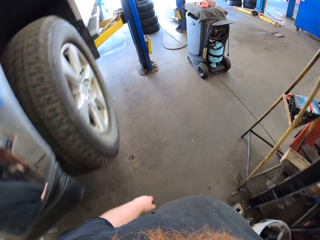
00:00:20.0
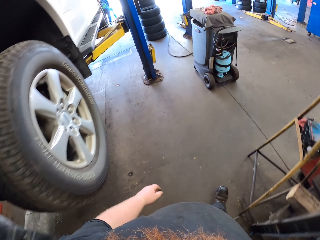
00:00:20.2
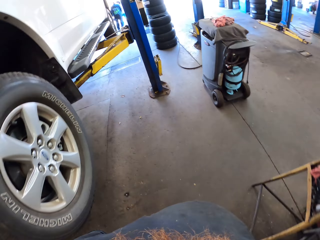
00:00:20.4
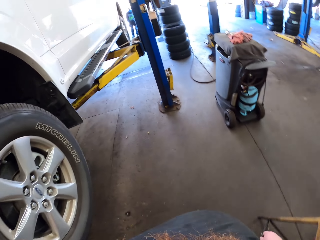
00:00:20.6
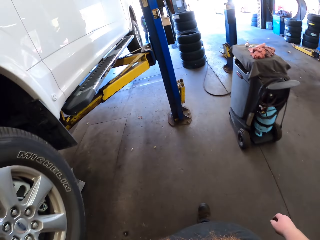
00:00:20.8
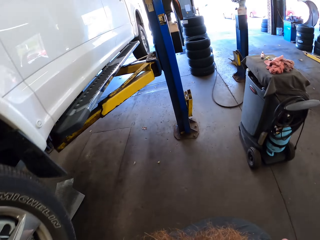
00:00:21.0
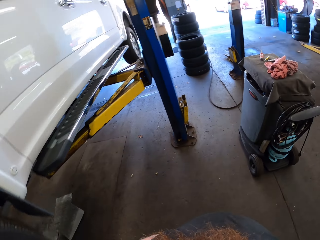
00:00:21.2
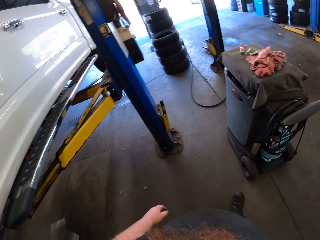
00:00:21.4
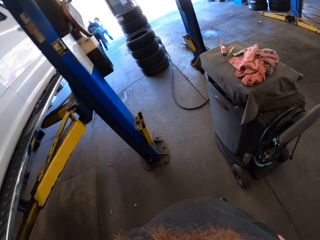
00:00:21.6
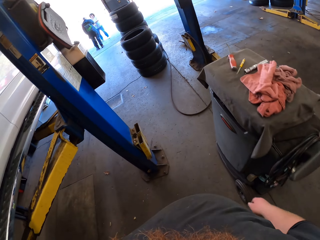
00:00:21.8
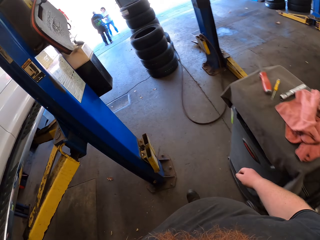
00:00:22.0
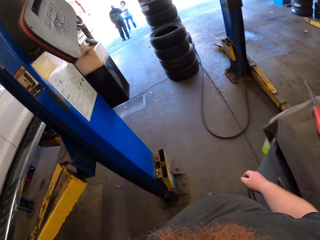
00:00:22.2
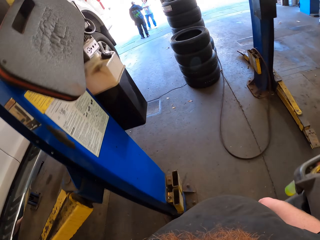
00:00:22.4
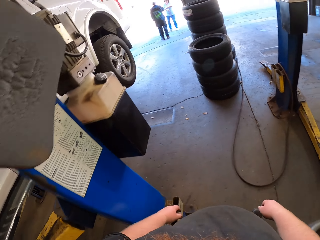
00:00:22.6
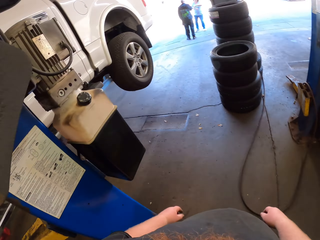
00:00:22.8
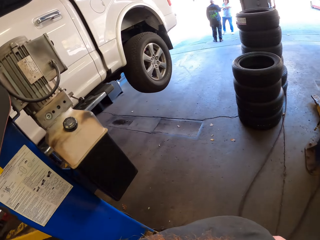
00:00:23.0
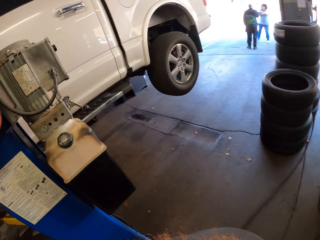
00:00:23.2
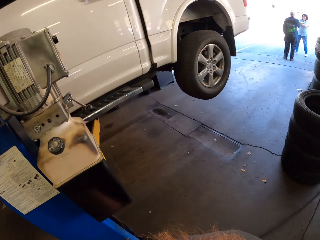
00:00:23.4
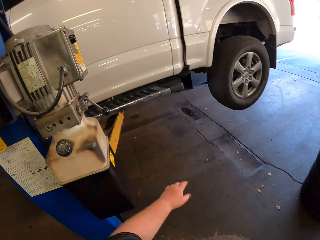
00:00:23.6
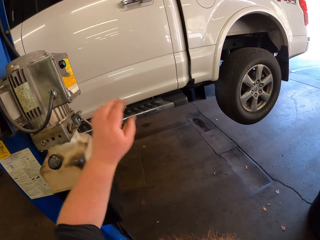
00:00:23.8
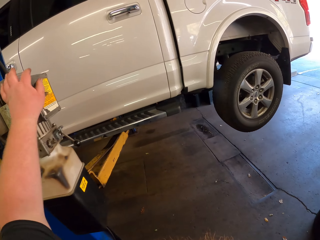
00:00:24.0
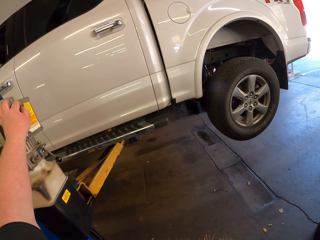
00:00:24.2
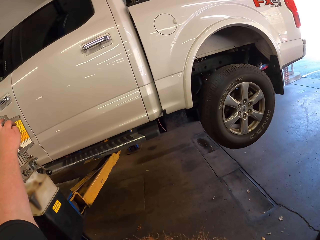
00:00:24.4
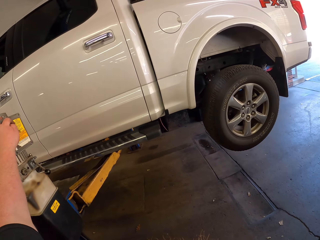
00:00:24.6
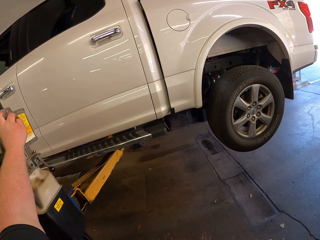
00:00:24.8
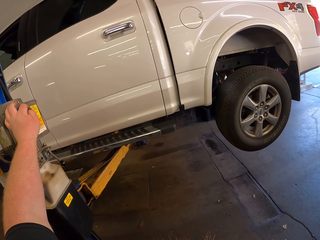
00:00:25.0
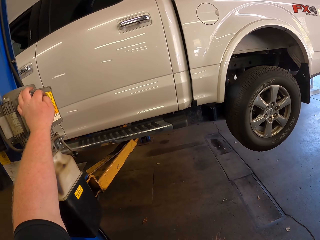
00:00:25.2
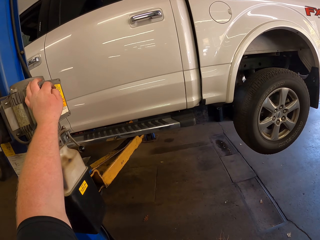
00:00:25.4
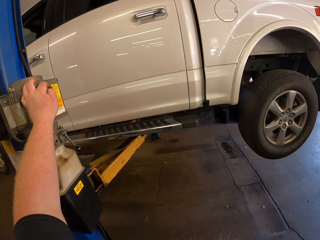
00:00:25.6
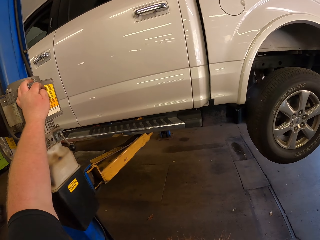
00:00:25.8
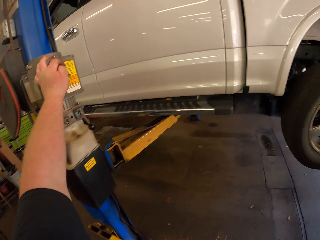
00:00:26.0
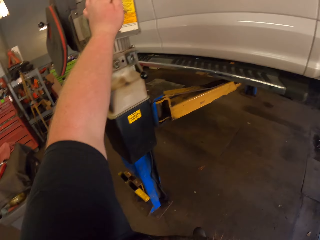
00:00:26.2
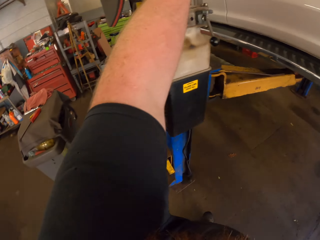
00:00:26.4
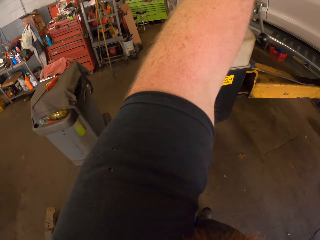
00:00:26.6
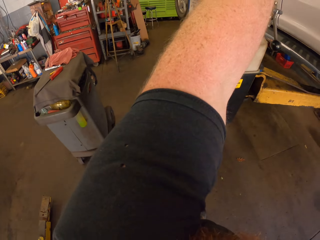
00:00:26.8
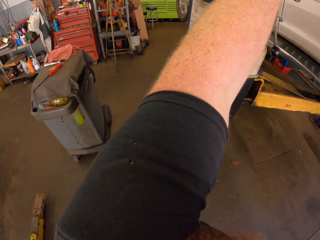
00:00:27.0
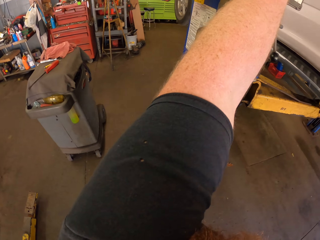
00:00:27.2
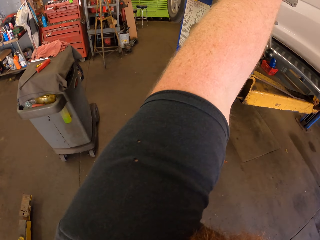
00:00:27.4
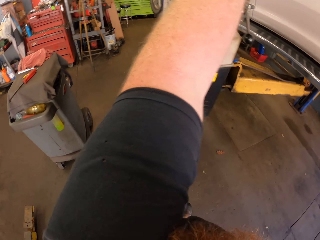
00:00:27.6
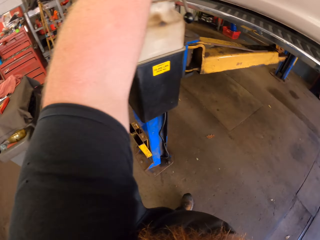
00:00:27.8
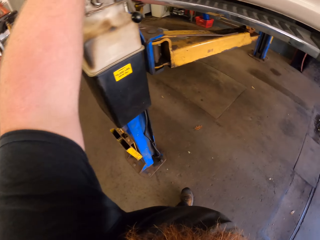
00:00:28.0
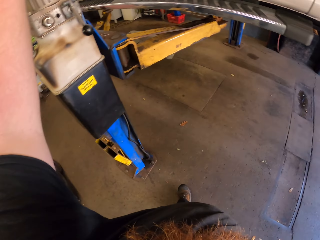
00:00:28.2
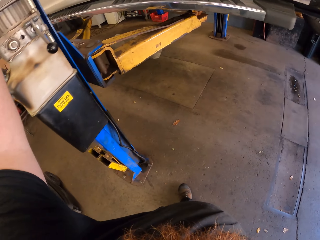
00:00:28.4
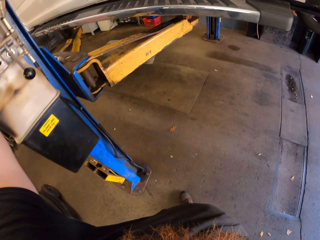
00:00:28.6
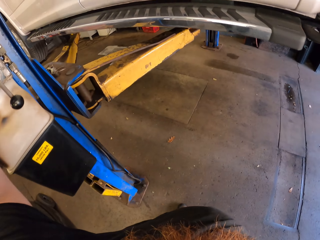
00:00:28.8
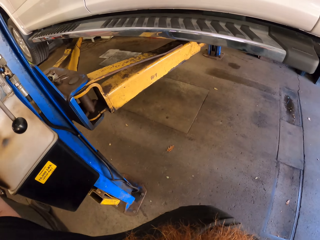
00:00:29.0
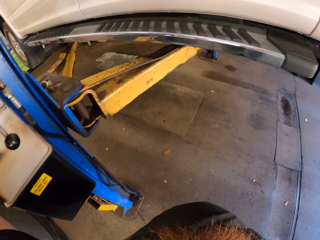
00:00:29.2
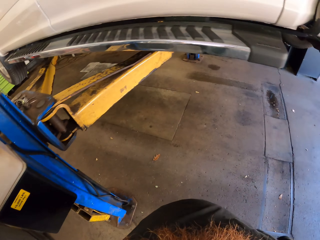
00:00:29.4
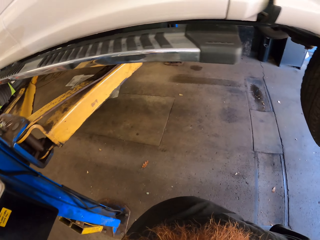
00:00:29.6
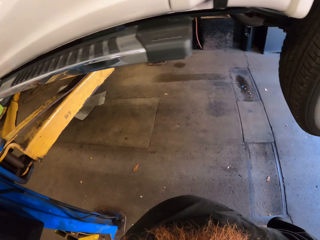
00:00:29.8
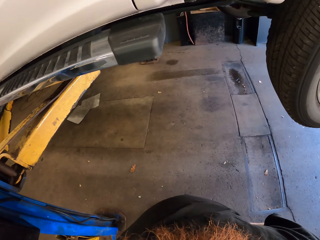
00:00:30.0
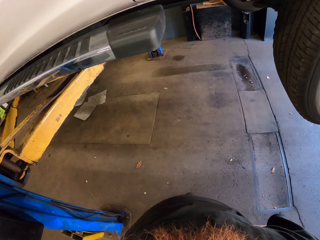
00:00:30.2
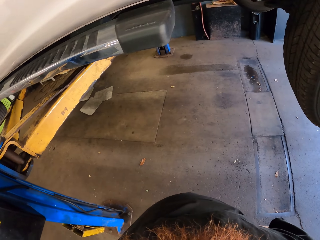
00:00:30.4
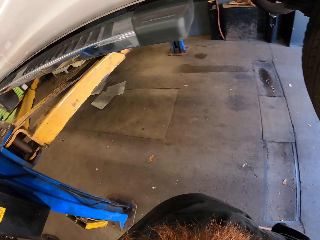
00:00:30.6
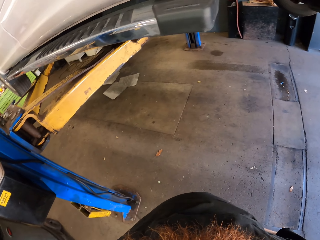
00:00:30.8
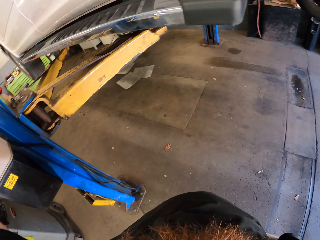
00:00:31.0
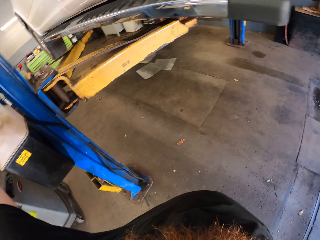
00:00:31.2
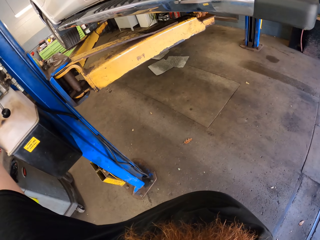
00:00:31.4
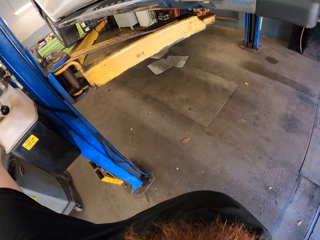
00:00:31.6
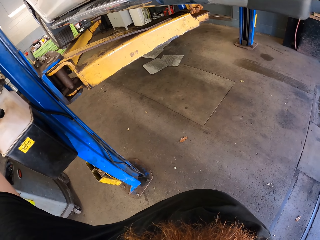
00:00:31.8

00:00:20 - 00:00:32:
A lady stands outside the garage. A man stands in the garage. The camera wearer holds the crane switch. They press the car lift.

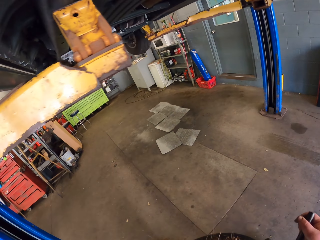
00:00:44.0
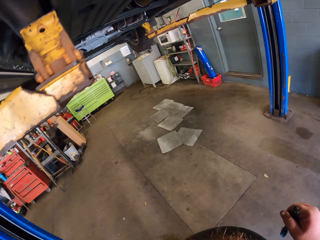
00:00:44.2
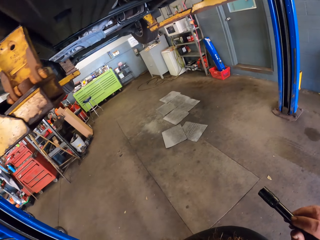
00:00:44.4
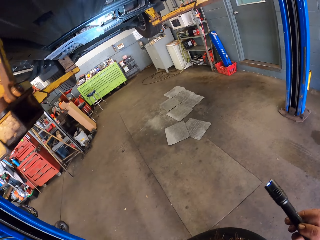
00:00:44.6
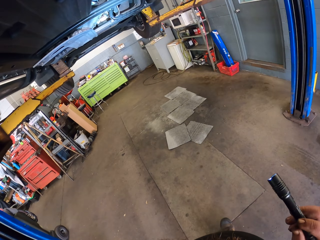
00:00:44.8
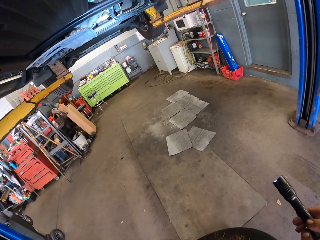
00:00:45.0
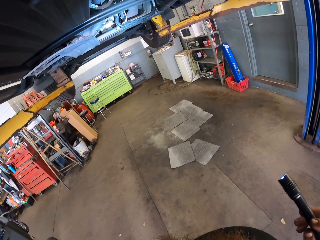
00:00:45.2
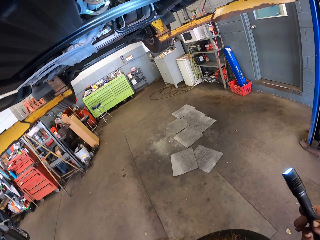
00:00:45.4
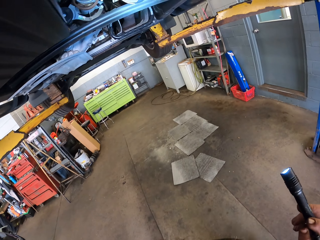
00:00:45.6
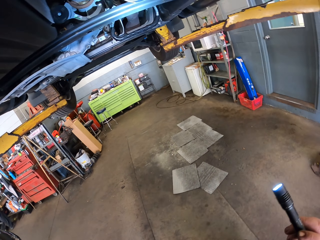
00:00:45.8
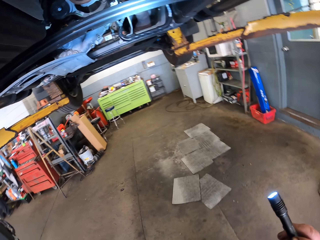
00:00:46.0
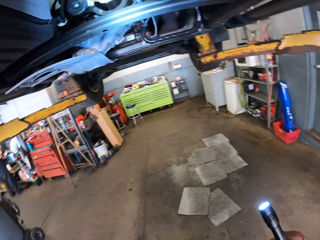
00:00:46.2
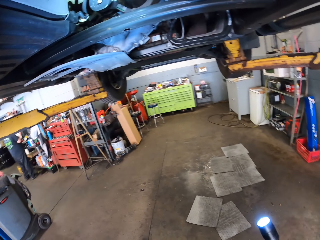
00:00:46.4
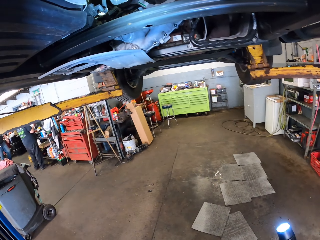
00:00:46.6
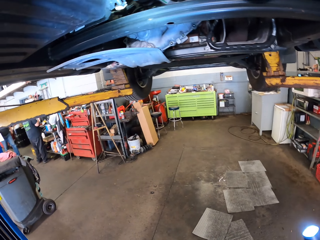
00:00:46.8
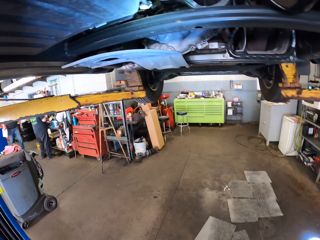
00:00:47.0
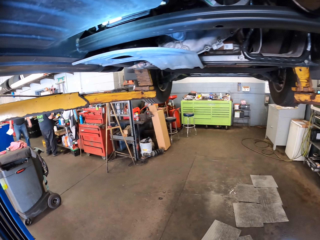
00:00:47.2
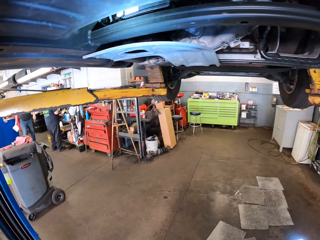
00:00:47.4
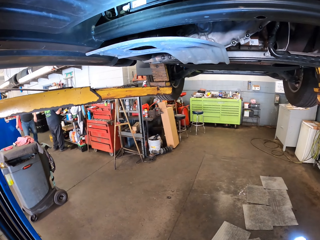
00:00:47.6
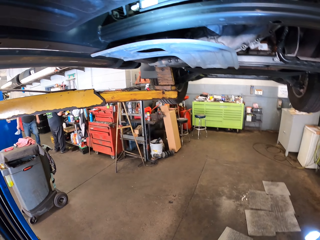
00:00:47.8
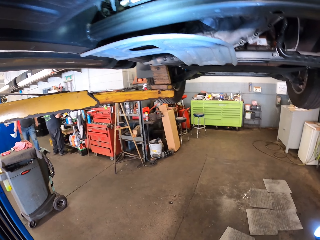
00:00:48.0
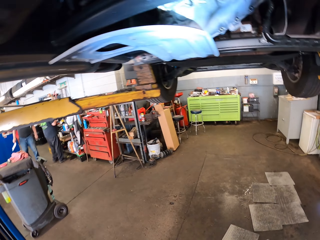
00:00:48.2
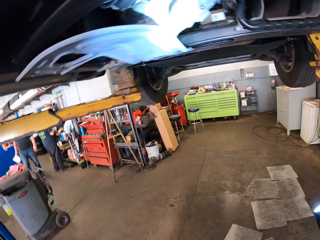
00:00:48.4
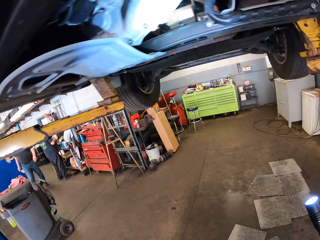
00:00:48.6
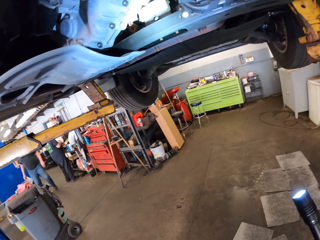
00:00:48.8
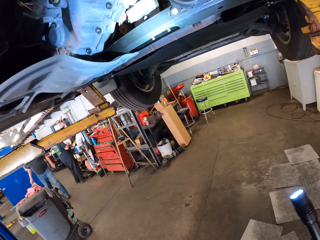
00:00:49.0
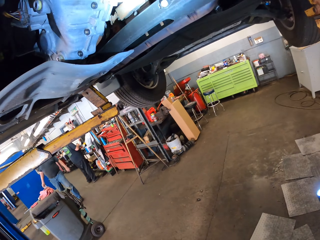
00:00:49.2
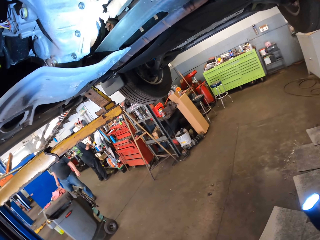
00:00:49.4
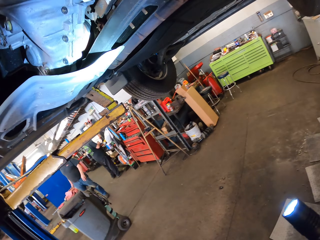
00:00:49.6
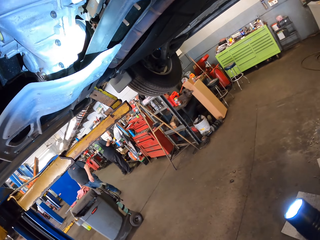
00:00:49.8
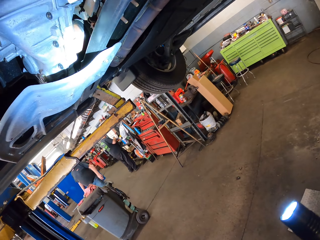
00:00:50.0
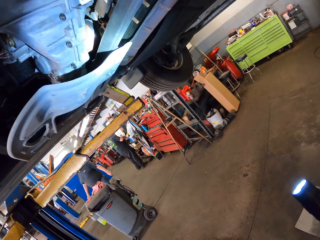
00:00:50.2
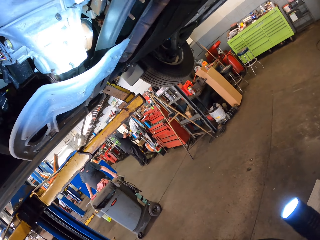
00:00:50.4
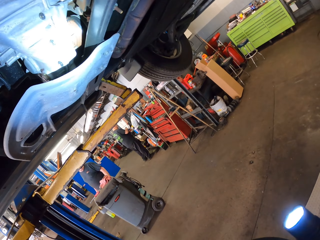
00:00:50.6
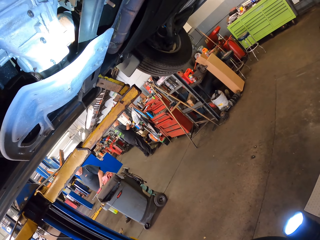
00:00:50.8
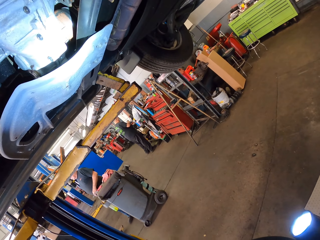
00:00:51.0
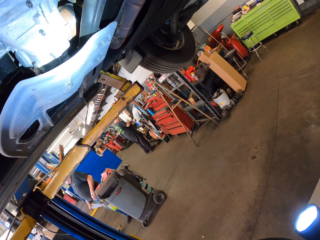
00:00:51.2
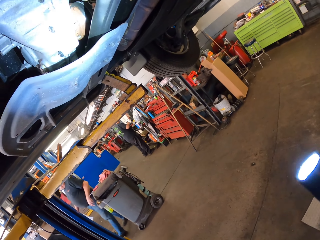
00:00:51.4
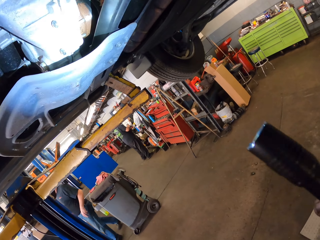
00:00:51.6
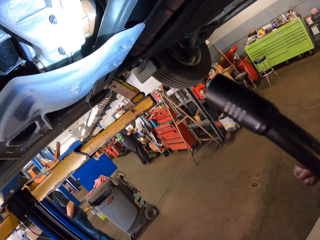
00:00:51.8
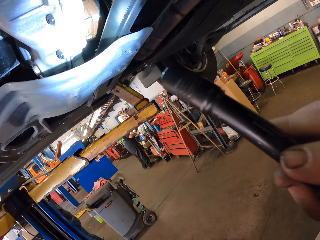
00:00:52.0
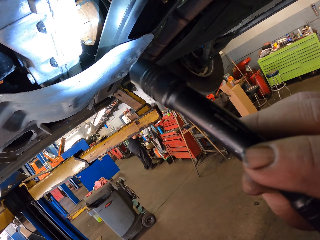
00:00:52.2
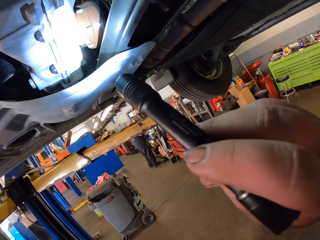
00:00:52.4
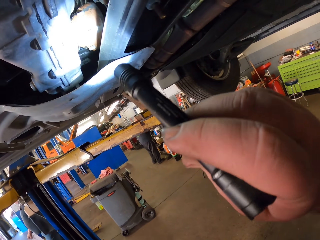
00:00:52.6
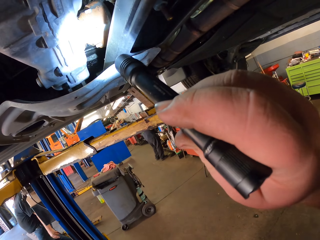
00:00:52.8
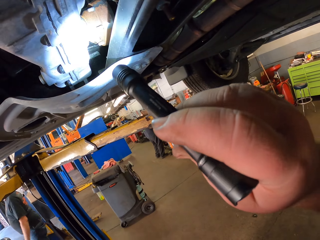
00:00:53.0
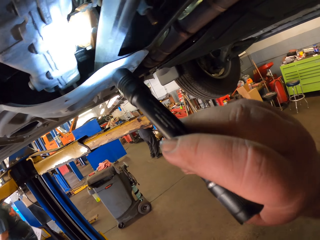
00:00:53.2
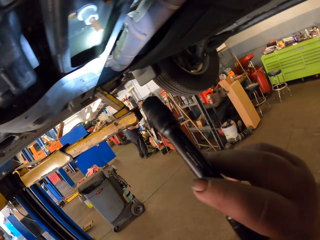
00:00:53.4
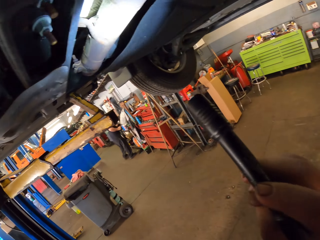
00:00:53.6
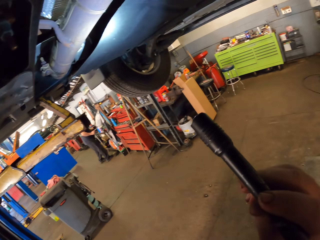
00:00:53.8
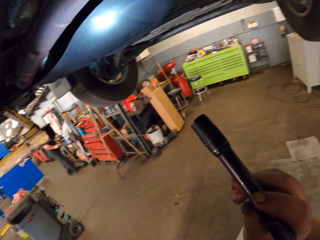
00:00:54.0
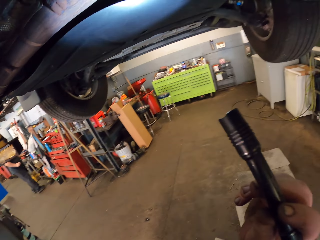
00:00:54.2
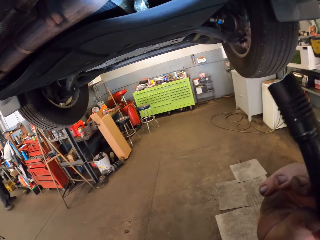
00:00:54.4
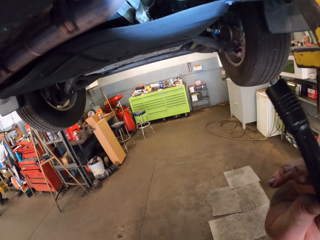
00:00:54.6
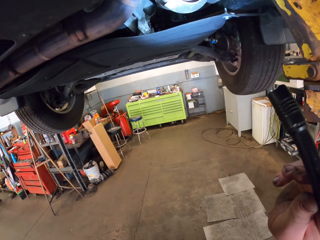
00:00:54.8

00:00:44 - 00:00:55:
The camera wearer walks around the garage and lights up the torch. A man stands in the garage. Another man stands in the garage. The camera wearer lights the torch on the car.
